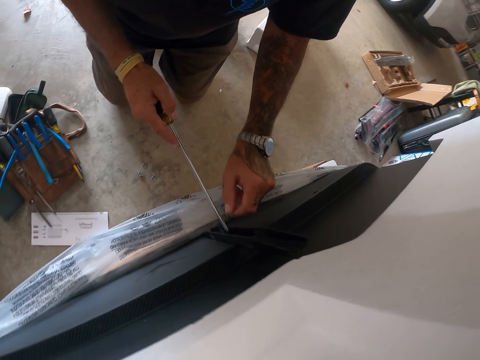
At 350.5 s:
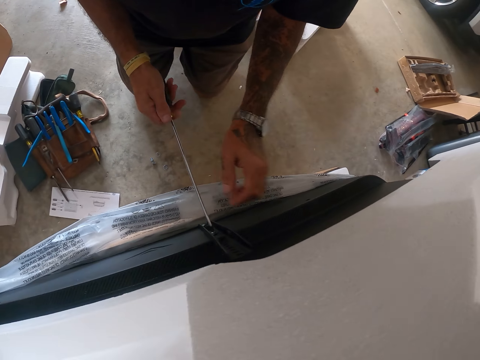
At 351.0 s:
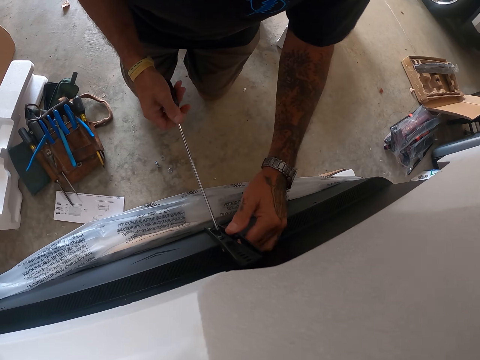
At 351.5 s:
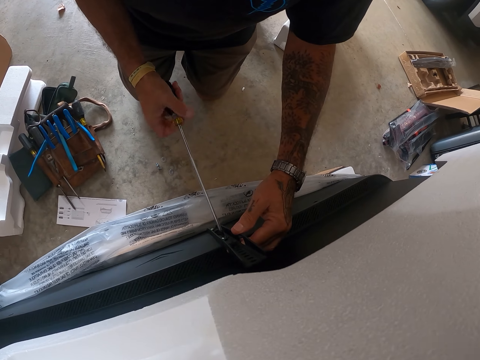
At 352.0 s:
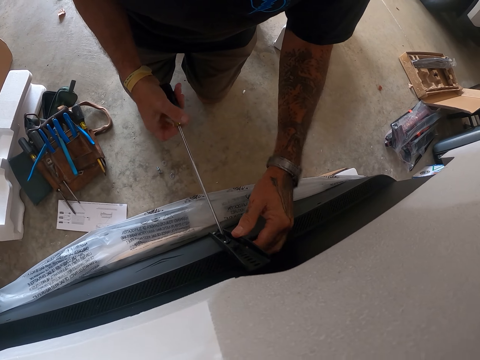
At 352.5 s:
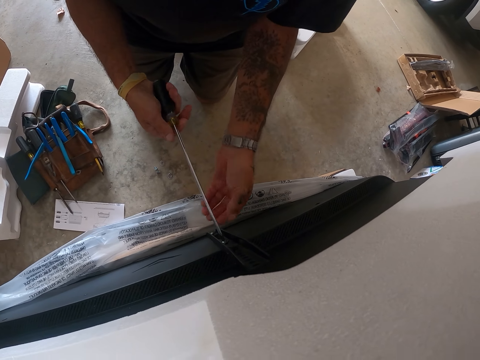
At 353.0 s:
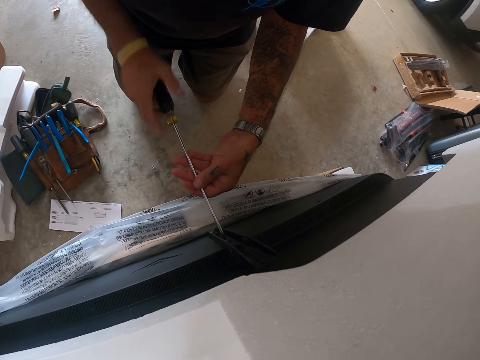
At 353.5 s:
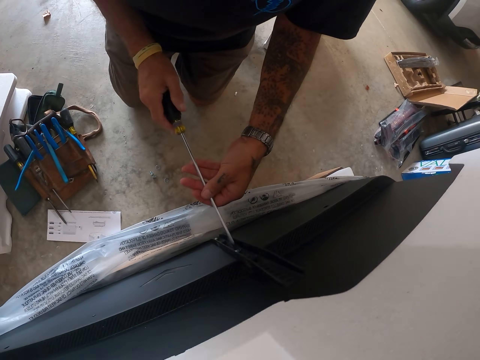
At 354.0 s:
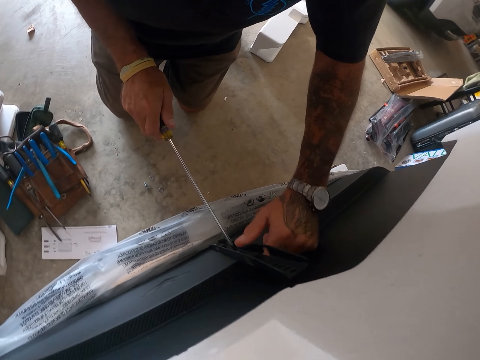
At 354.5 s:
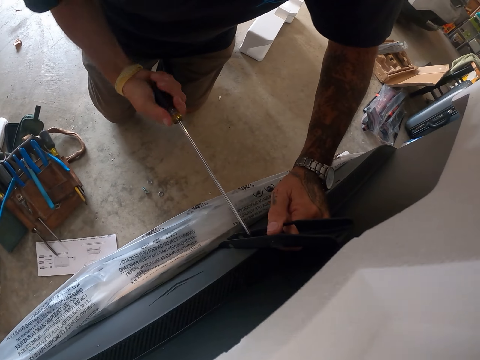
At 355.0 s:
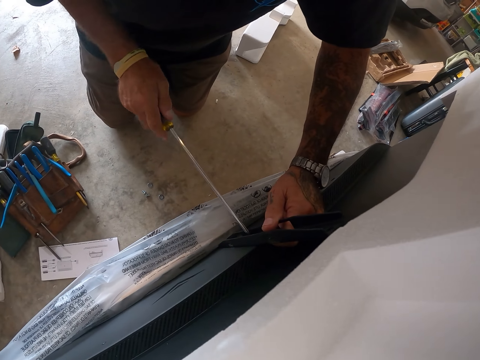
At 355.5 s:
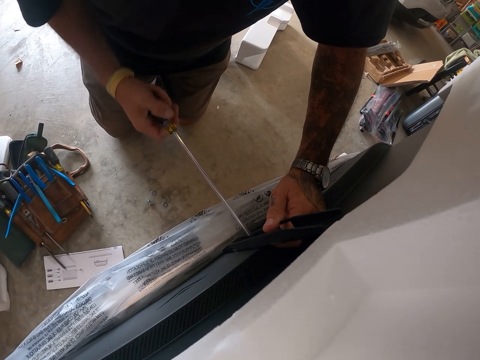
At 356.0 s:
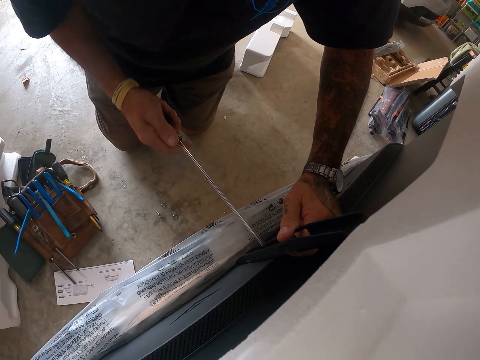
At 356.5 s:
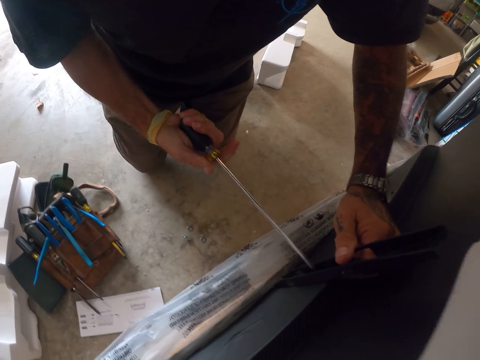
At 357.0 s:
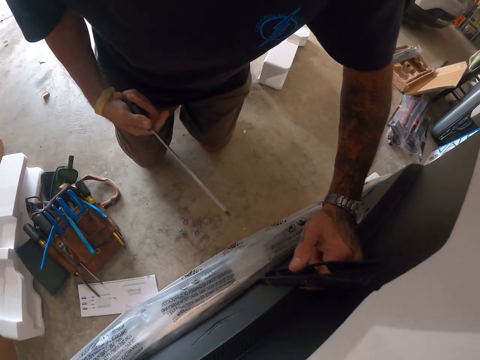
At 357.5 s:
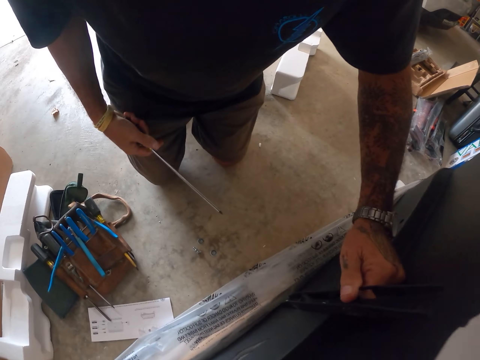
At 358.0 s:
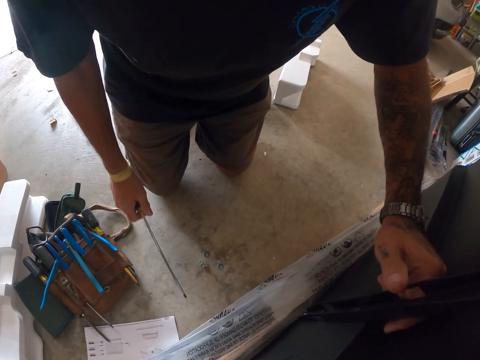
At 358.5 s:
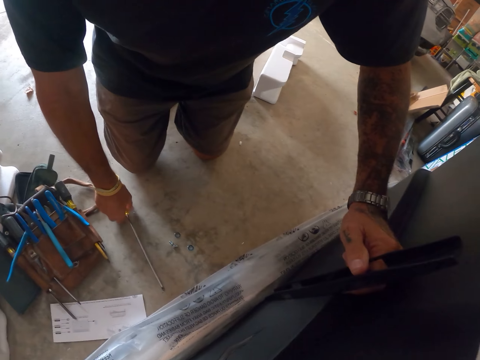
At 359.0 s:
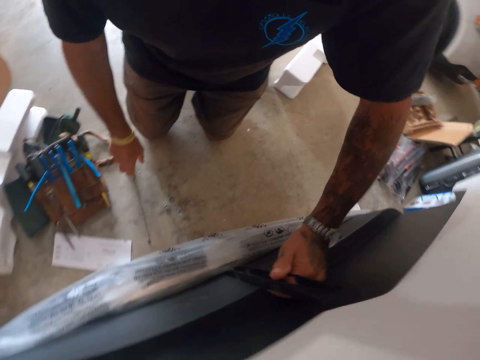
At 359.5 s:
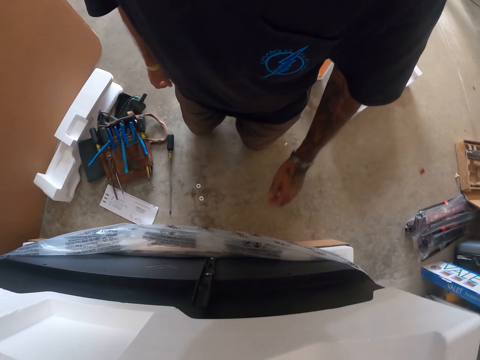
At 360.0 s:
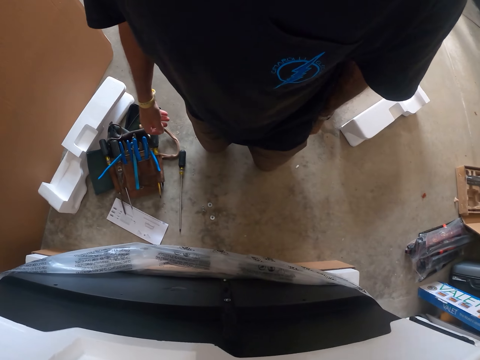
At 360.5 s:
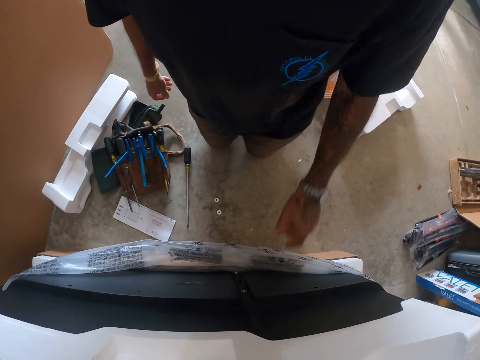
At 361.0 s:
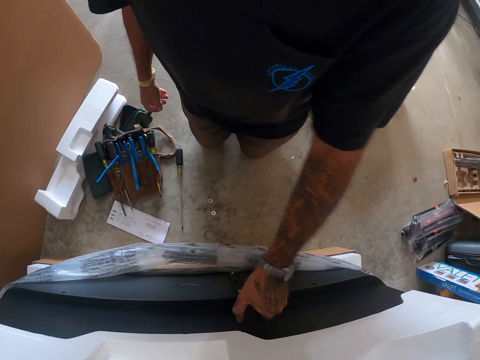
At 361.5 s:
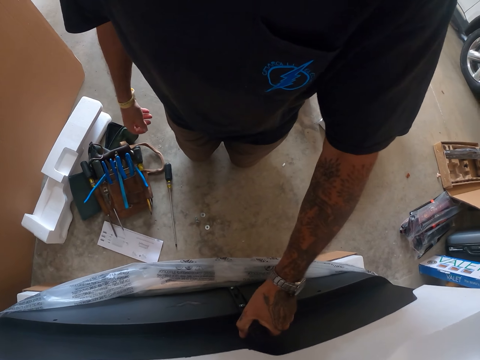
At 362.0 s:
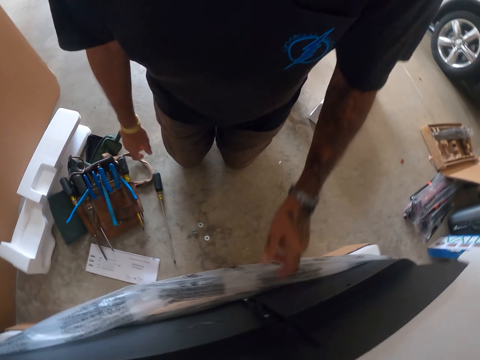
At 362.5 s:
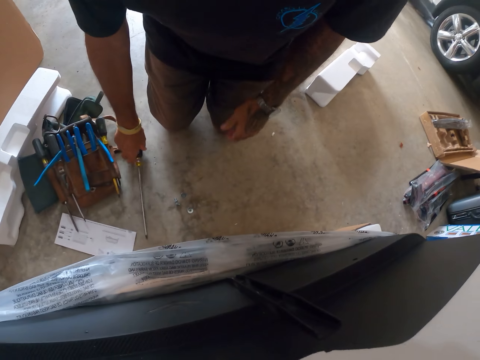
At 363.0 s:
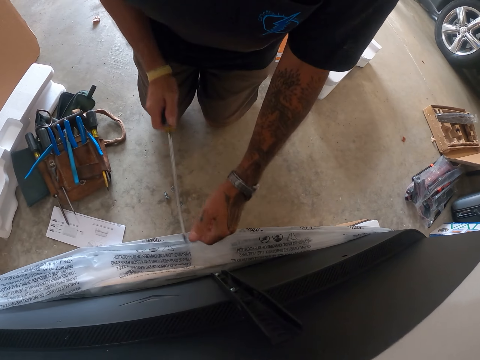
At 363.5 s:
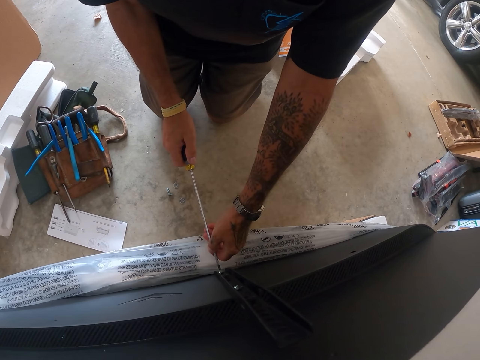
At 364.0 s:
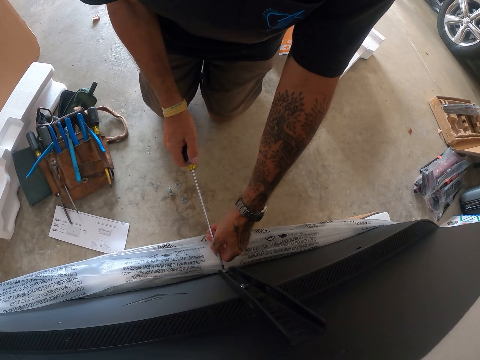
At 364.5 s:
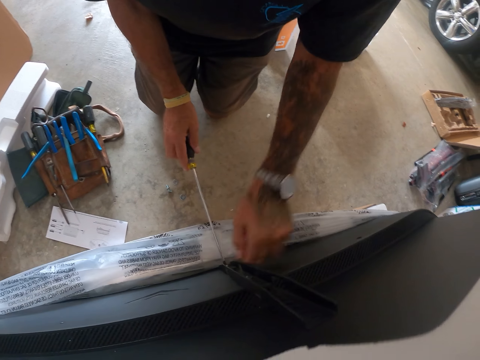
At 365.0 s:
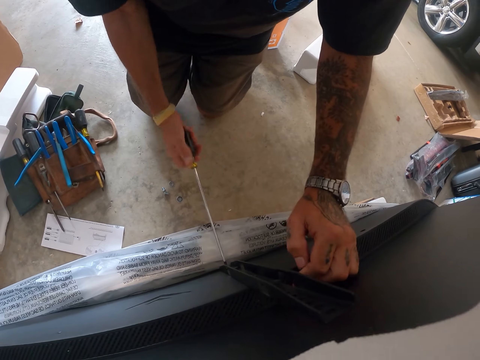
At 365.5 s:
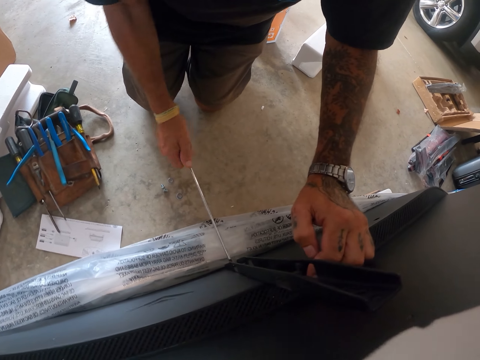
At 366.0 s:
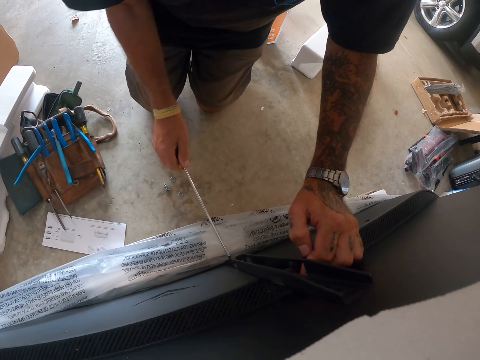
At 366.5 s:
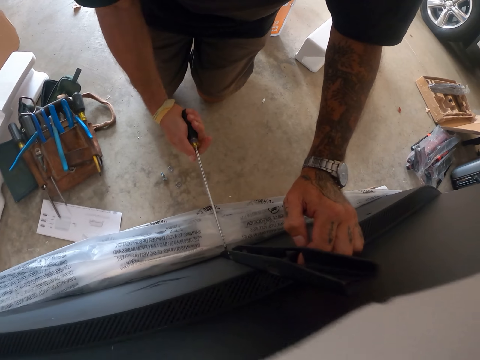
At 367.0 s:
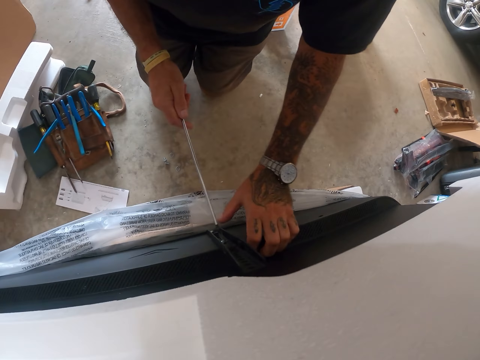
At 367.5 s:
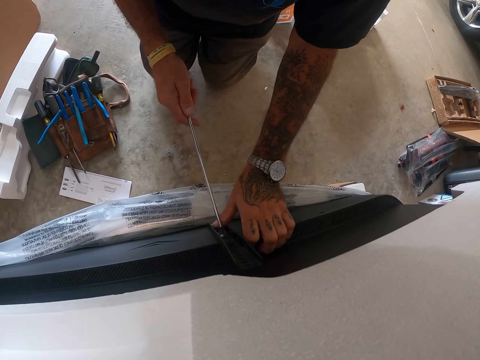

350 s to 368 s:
The camera wearer fits a nut on a panel. They tighten the nut. They tighten a screw with a screwdriver. They put the screwdriver on the floor. They touch something. They hold the panel. They pick up the screwdriver. They tighten the nut. They tighten the screw with the screwdriver.

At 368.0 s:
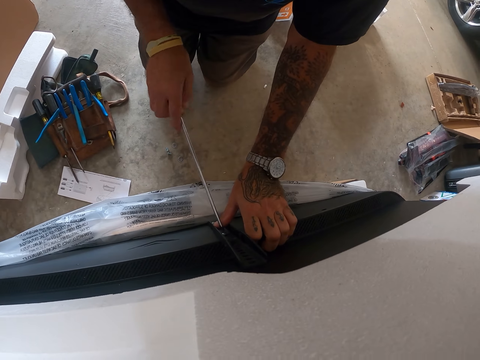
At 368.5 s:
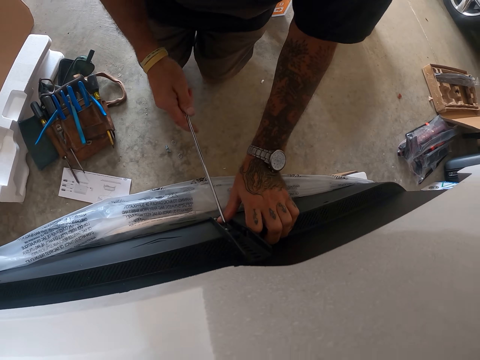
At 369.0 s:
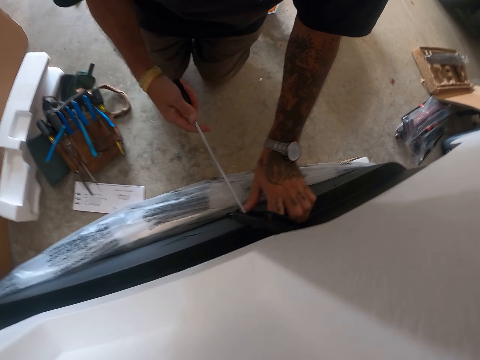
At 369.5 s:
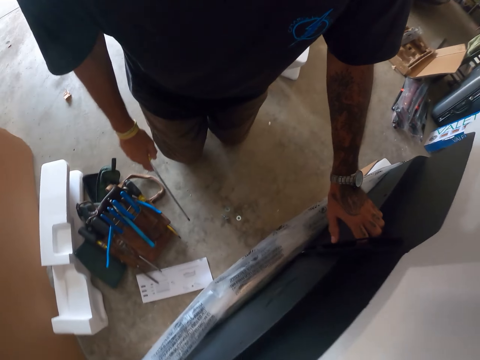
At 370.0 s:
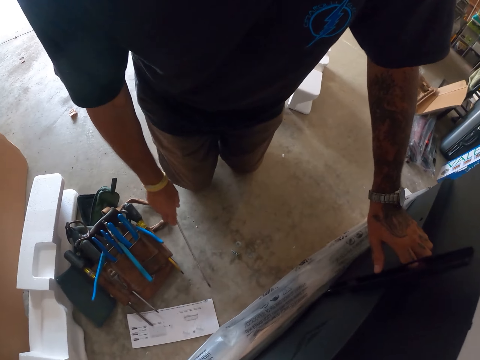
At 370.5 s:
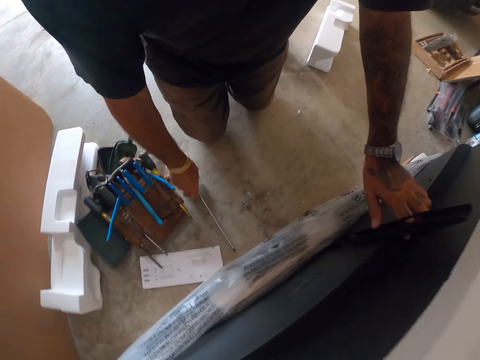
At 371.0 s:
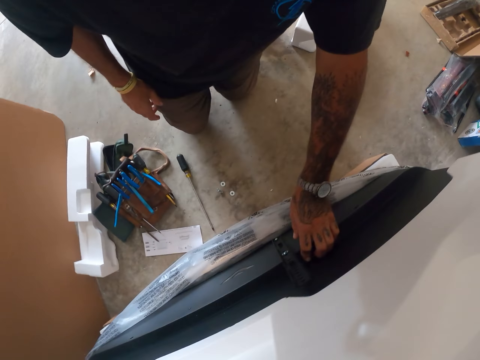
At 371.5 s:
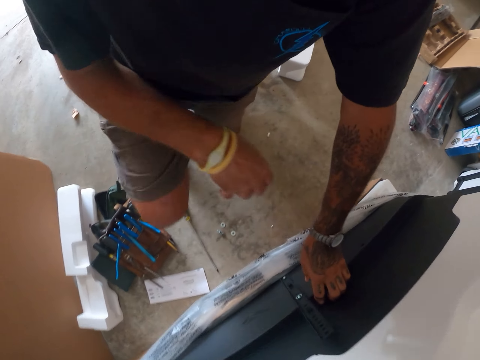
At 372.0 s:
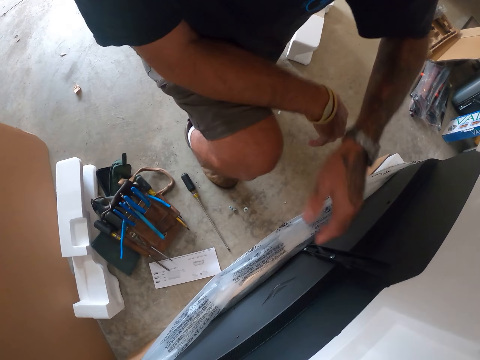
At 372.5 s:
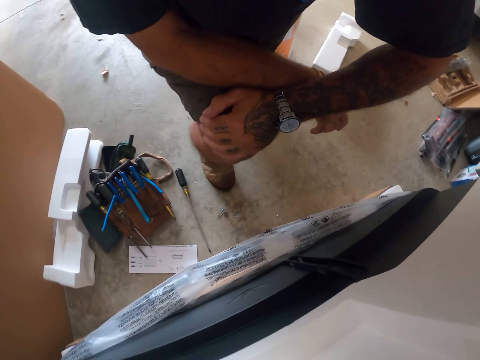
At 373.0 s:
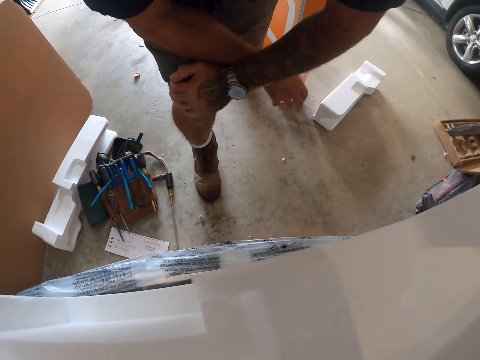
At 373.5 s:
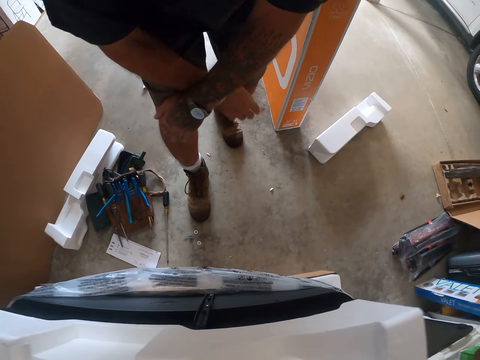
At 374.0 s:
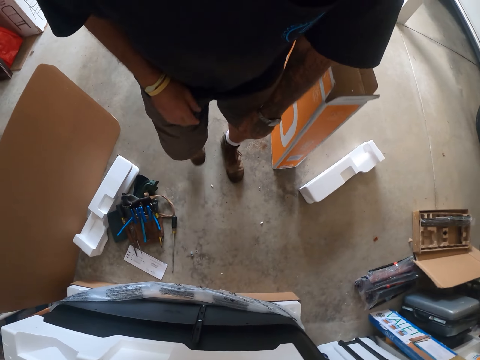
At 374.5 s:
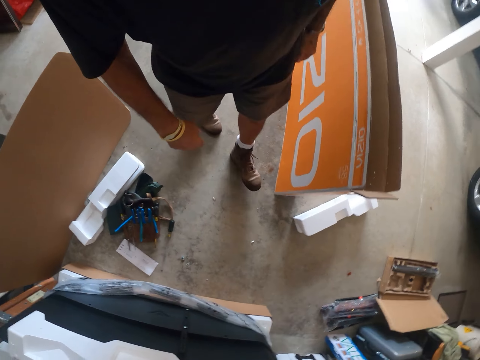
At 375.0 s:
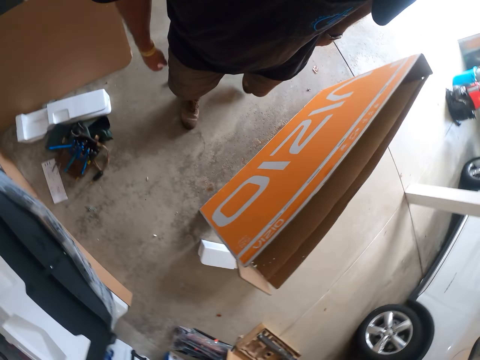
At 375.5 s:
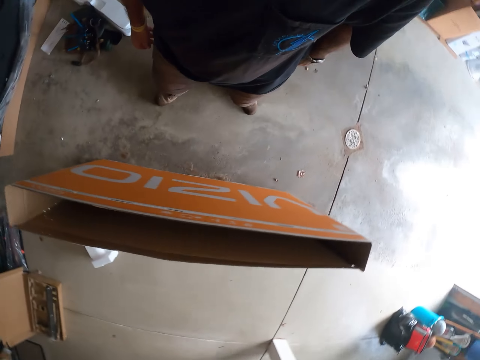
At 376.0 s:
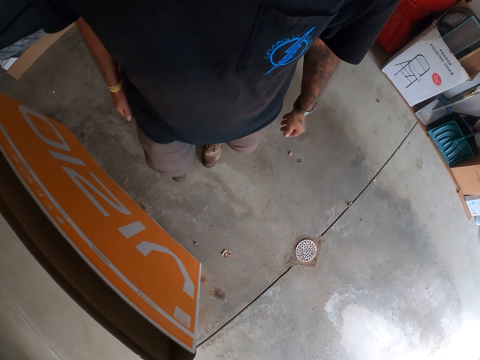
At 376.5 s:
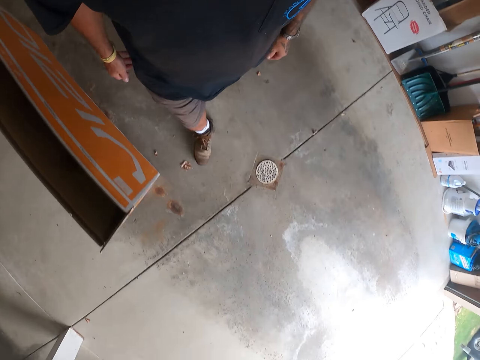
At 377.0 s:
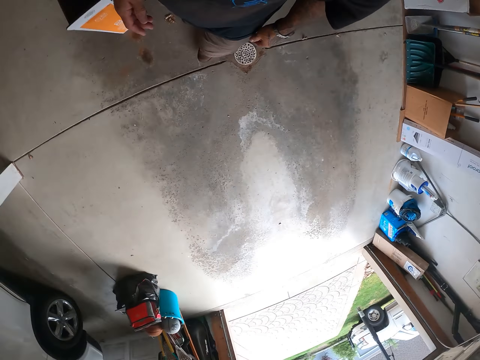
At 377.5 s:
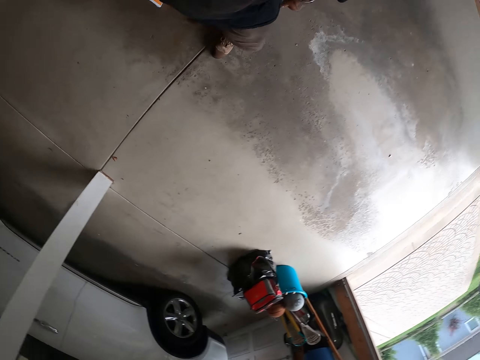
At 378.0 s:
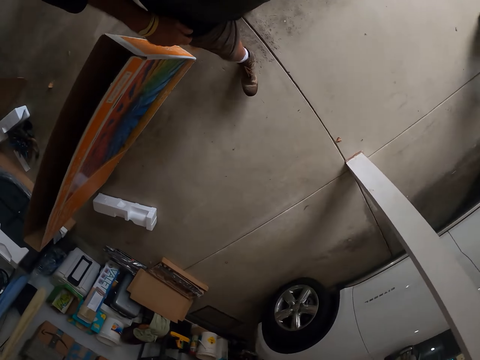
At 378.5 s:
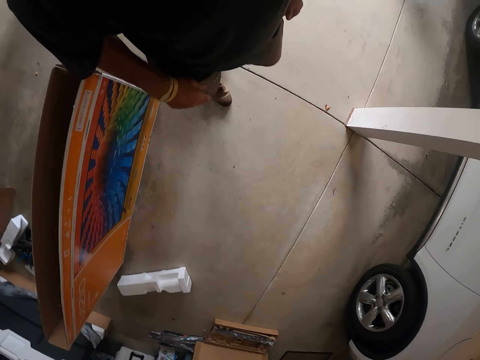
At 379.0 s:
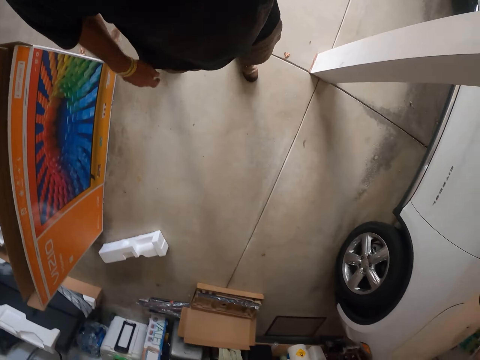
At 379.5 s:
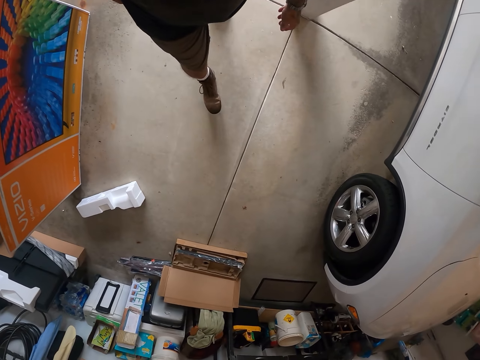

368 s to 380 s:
The camera wearer tightens a screw with a screwdriver. They put the screwdriver on the floor. They look around. They walk around the garage.
